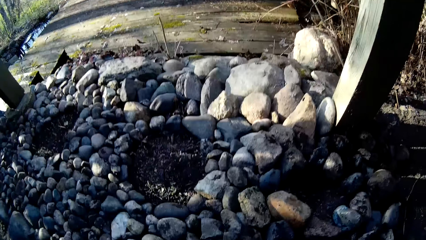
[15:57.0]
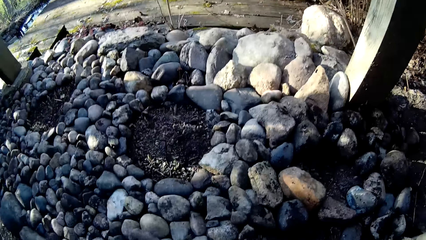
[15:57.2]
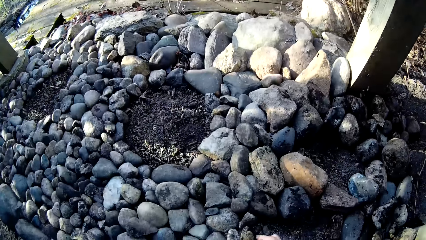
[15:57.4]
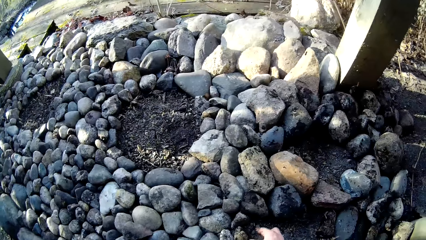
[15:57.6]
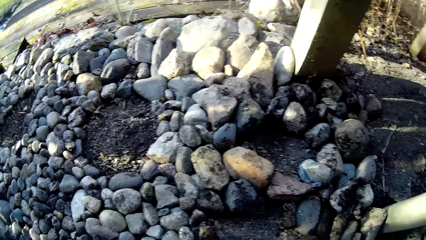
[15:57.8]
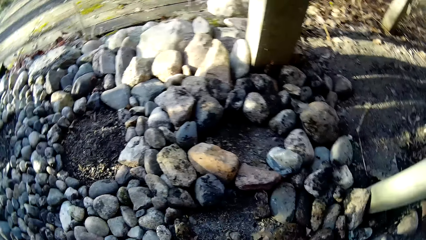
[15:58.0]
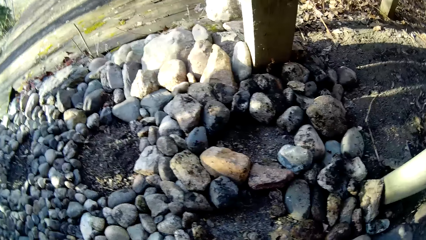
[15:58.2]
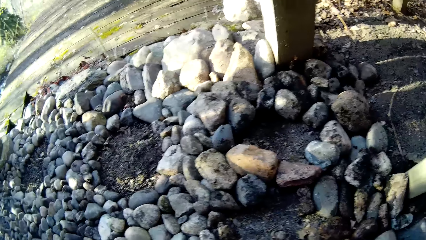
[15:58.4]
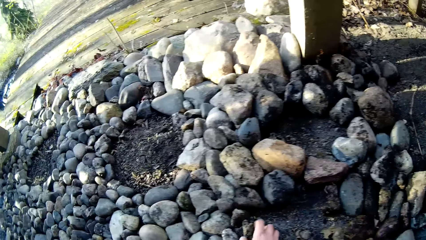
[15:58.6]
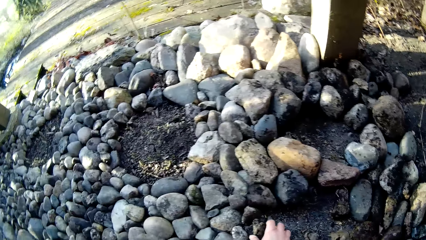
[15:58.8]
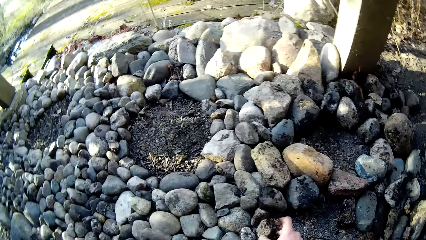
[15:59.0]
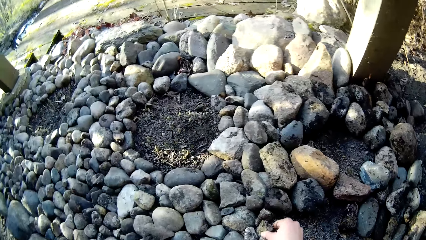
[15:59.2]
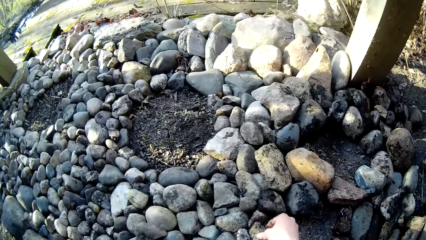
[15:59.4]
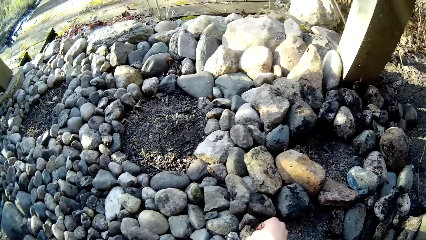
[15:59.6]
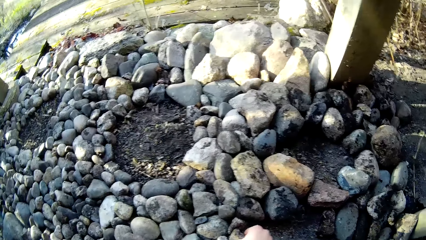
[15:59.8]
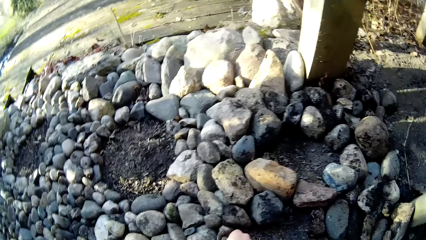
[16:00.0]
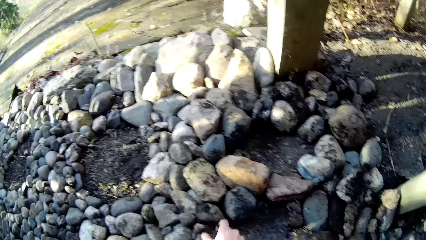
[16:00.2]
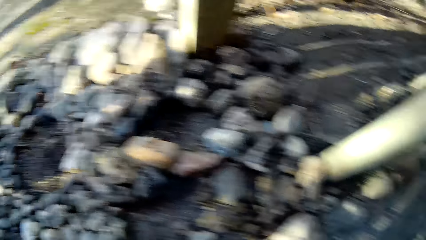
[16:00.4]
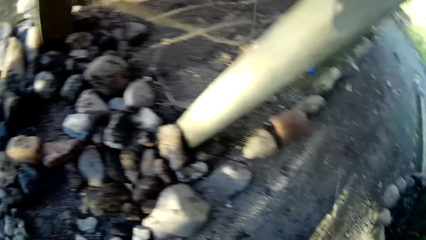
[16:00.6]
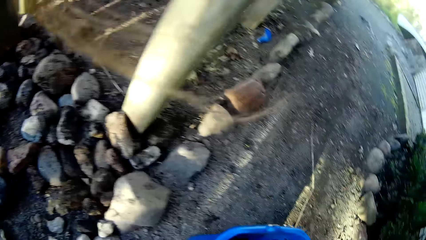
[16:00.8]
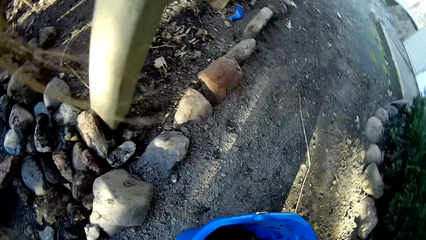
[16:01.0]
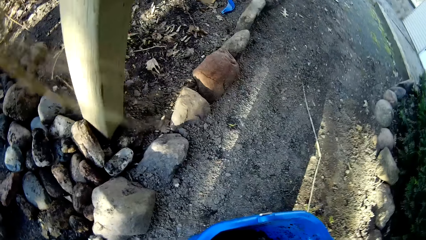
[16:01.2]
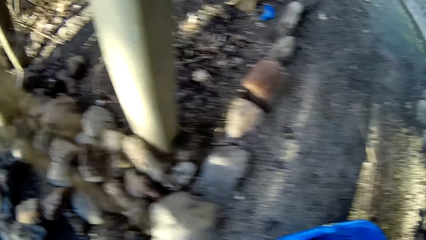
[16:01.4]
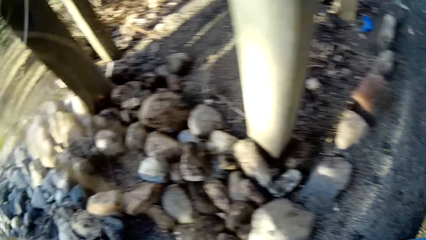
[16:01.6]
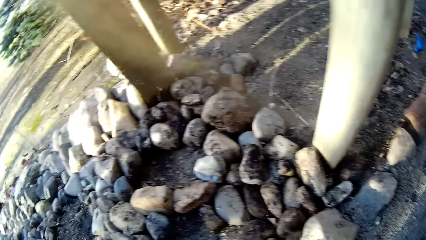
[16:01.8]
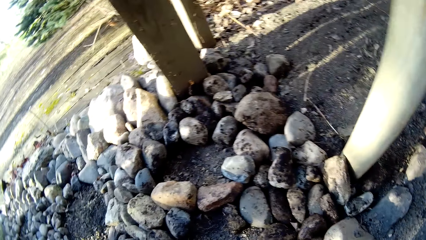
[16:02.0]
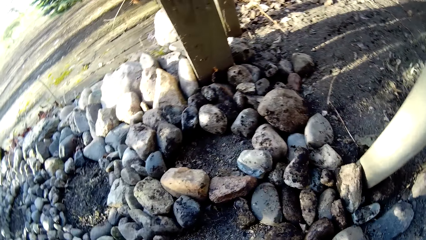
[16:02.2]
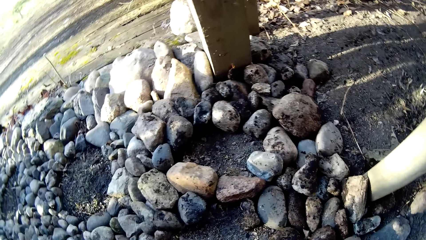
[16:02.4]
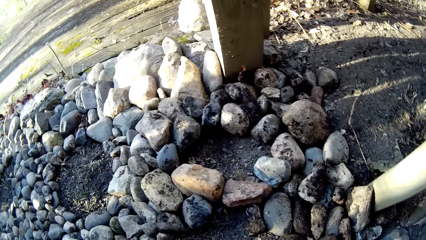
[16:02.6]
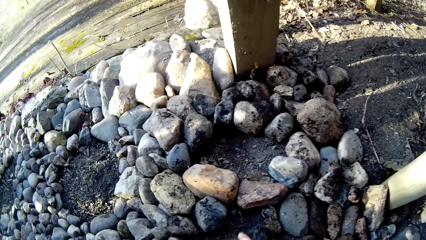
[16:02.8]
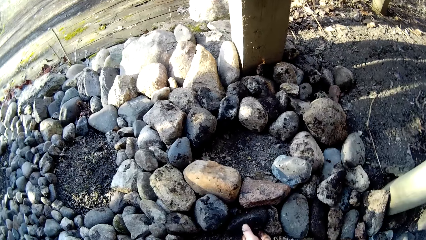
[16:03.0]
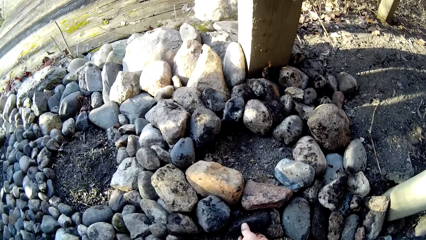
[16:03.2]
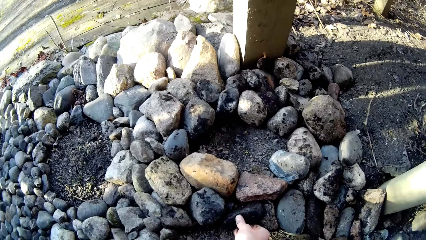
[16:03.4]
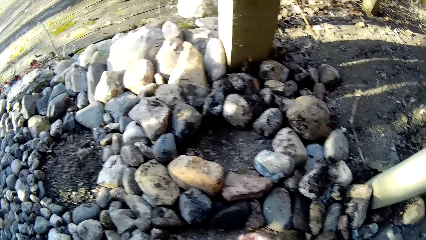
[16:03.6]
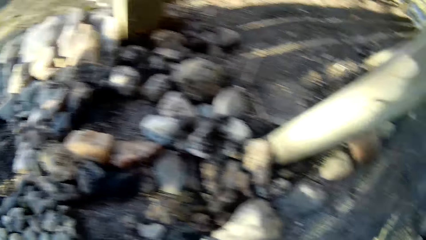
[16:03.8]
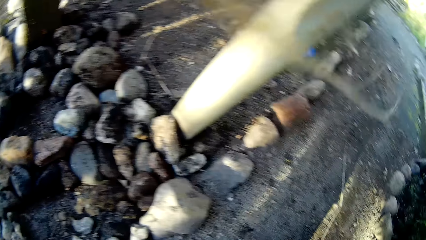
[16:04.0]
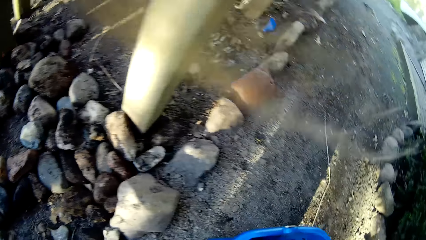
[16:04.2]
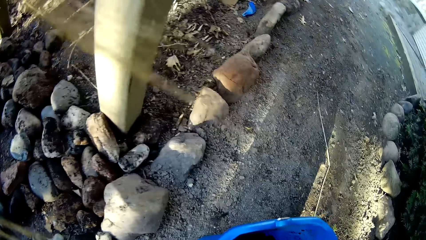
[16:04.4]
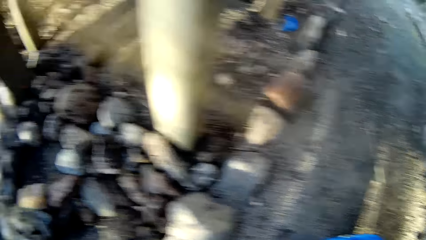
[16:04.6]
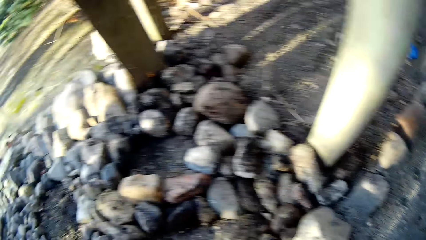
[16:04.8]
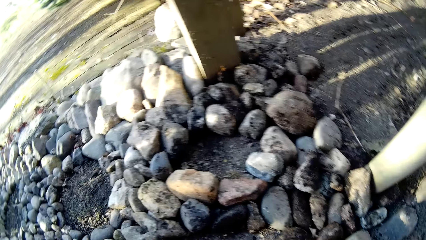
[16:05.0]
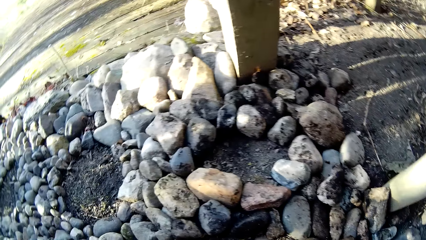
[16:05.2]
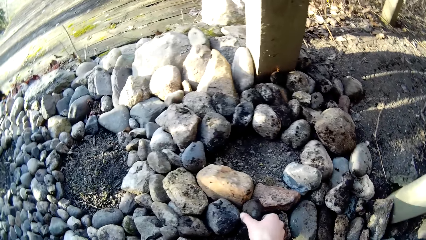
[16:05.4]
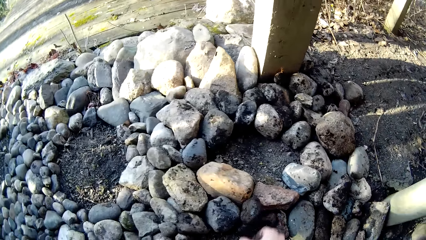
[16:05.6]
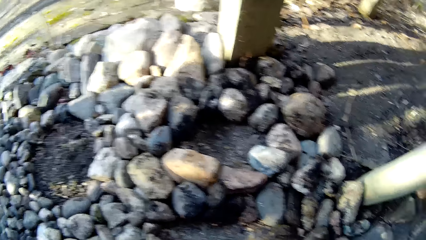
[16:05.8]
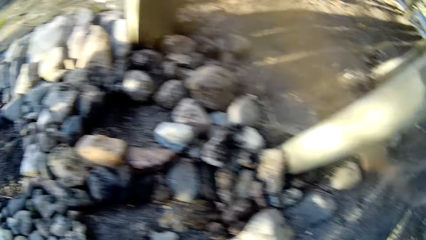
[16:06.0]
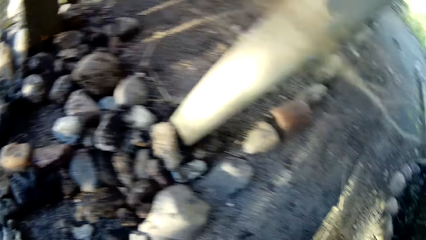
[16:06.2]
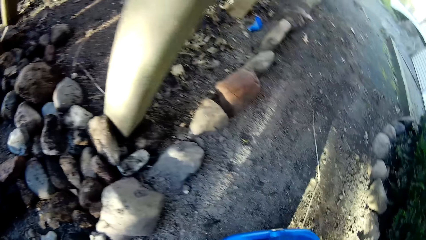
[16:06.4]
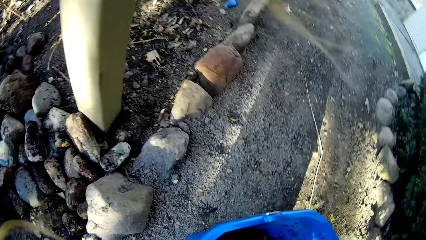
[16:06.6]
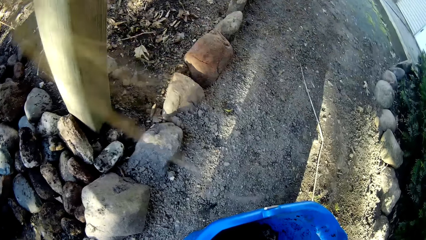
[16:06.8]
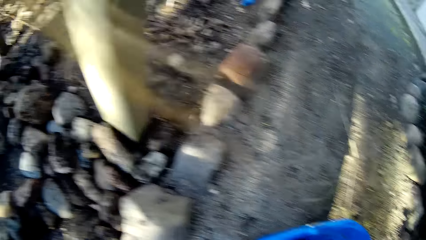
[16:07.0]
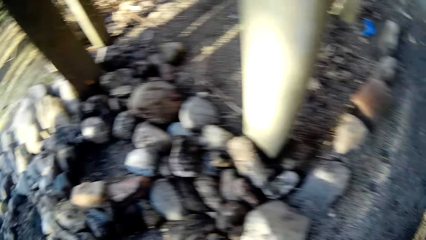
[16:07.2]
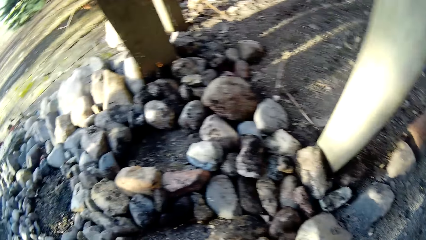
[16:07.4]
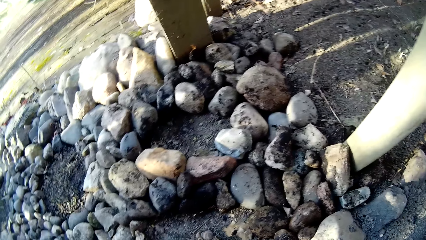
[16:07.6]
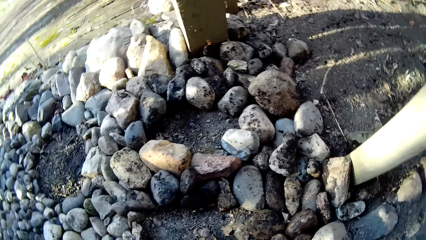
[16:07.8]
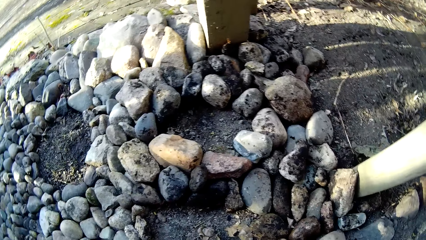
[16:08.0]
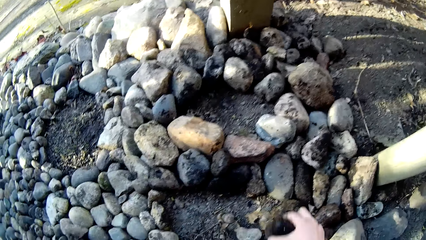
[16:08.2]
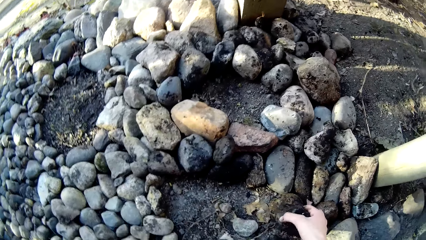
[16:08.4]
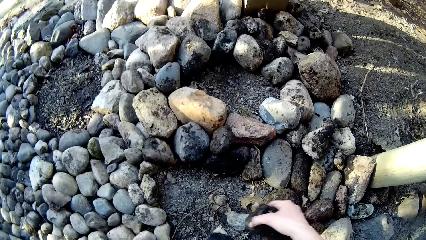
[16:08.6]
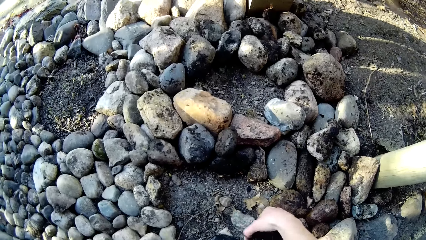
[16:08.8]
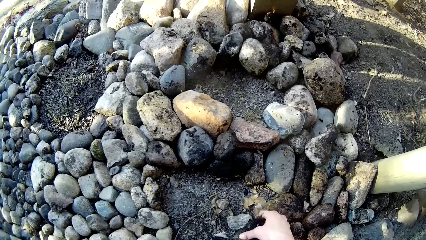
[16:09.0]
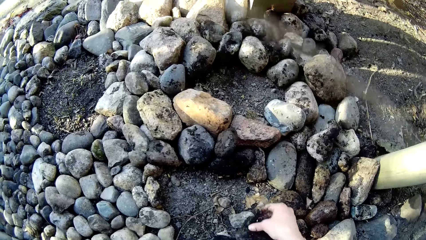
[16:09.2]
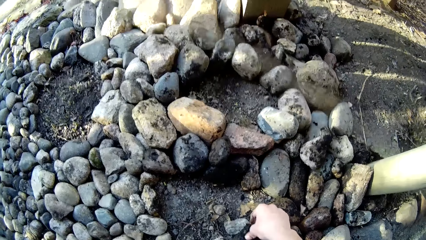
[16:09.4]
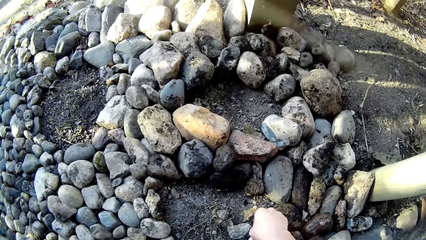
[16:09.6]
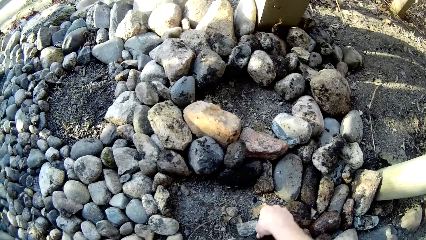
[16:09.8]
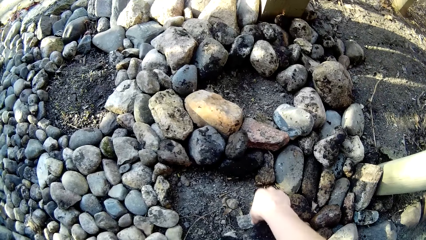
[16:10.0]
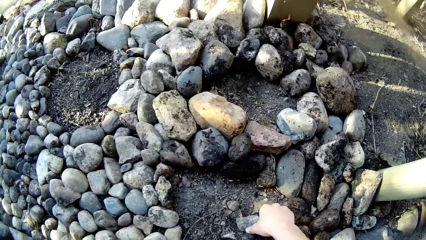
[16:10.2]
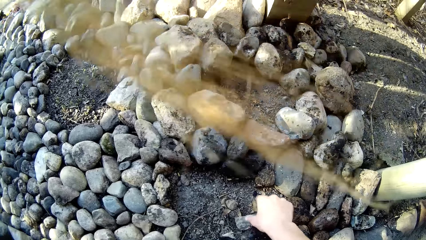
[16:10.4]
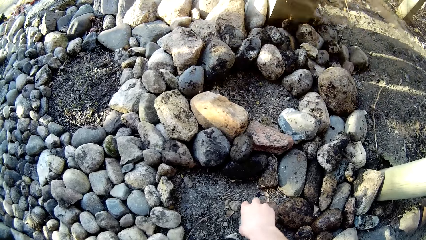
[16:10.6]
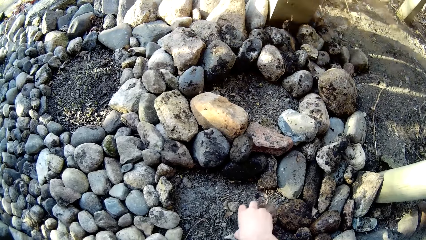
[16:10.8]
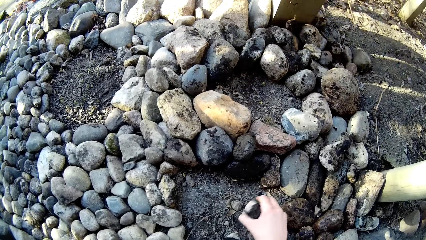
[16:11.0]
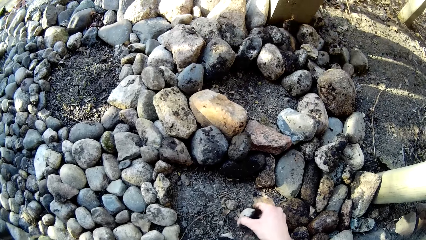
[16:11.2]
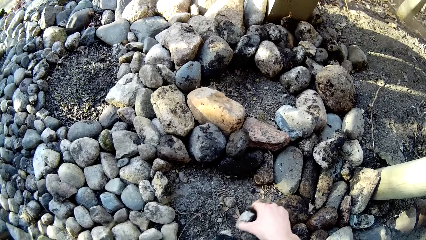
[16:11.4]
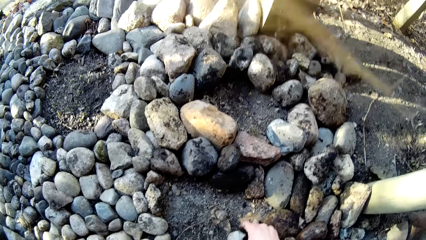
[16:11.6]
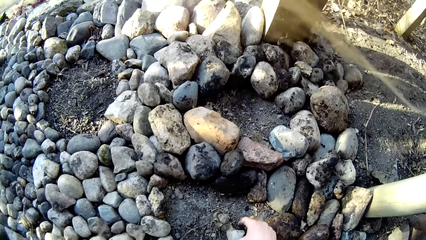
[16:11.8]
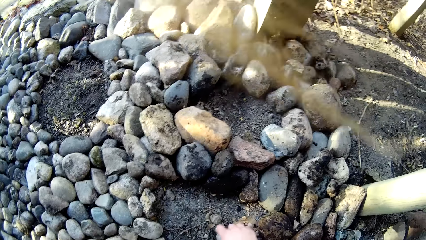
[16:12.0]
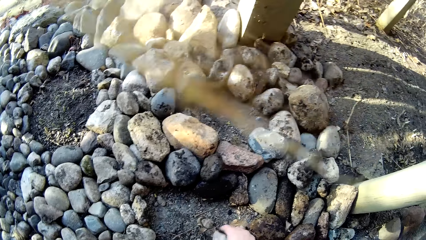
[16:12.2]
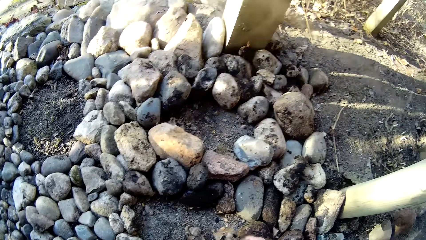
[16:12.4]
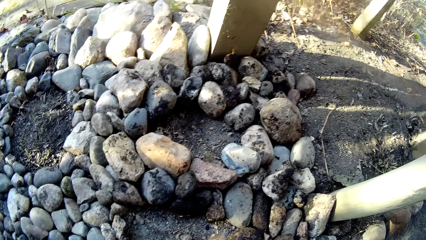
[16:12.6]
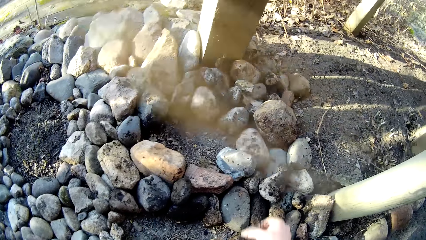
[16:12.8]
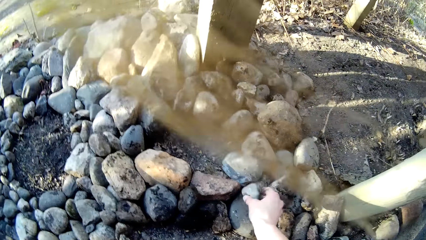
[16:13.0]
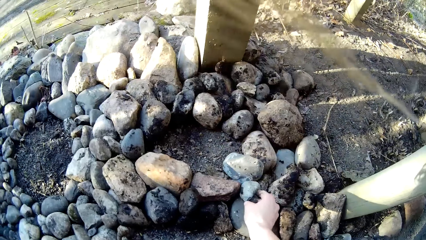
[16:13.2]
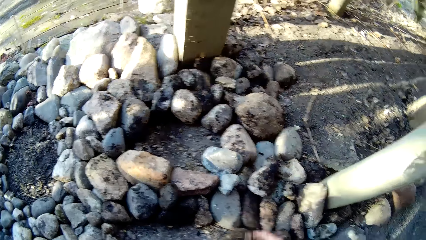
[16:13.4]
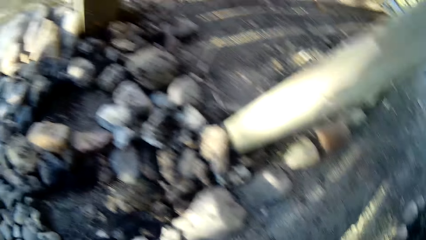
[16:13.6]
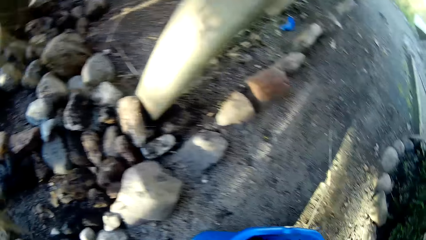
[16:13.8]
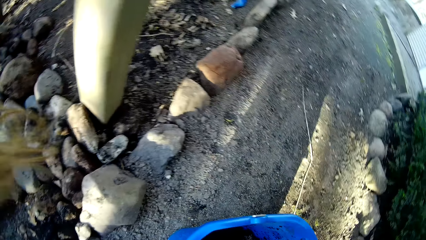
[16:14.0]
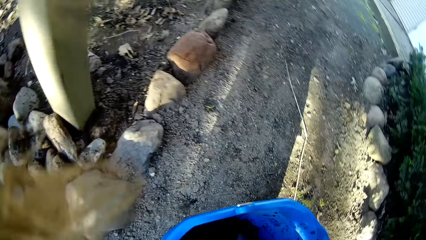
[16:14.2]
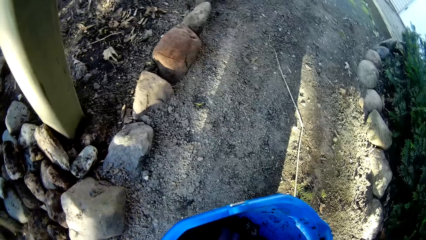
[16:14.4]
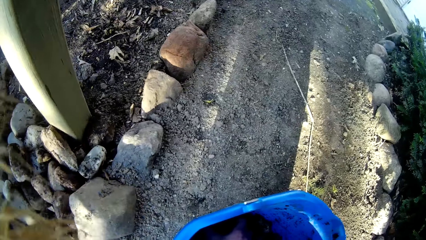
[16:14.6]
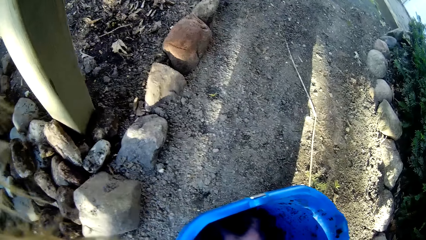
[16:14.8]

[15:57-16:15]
The camera wearer bends down. She adjusts a stone on the ground with her right hand. She places a stone in her right hand on the ground. She places a stone in her right hand on the ground again. She looks around. She places a stone in her right hand on the ground. She adjusts the stone on the ground with her right hand. She picks the stone from the ground with her right hand. She places the stone in her right hand on the ground.
